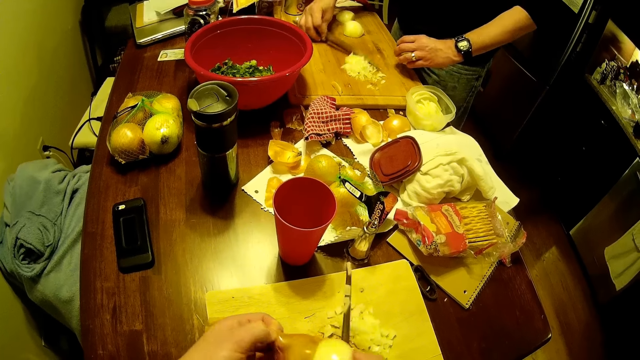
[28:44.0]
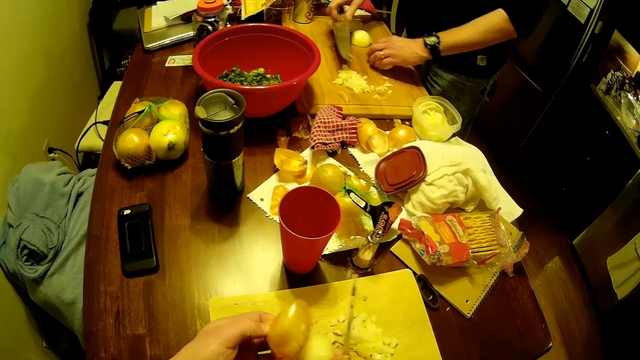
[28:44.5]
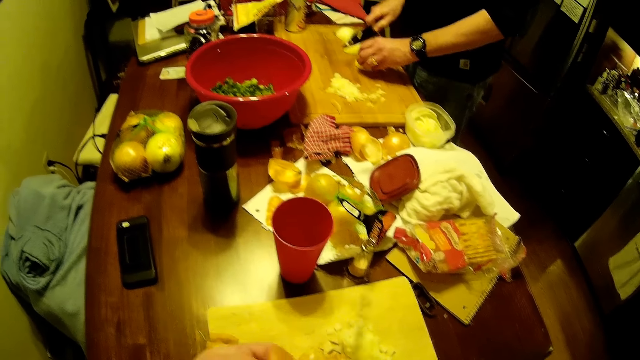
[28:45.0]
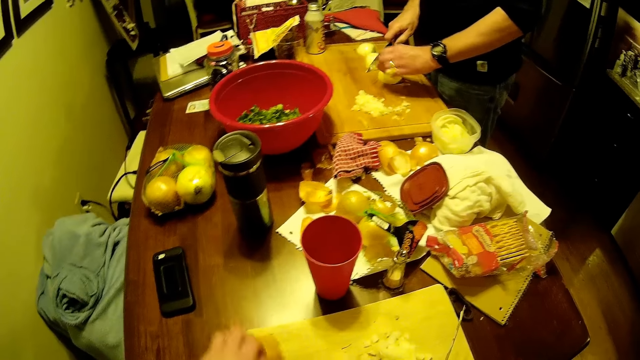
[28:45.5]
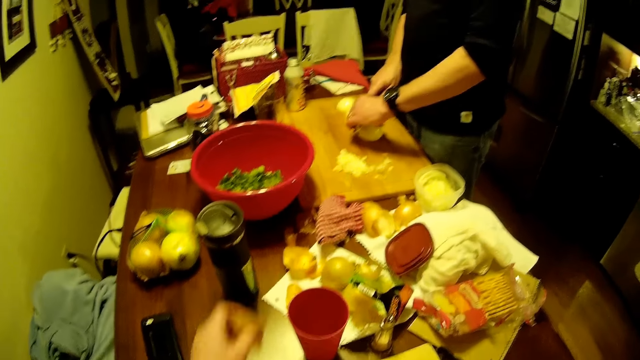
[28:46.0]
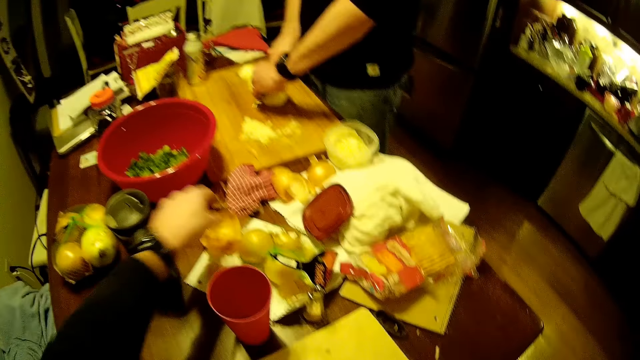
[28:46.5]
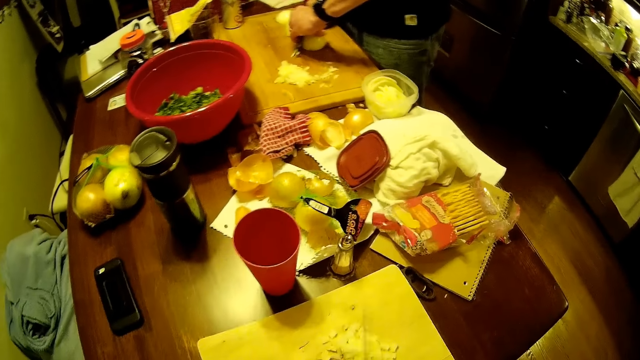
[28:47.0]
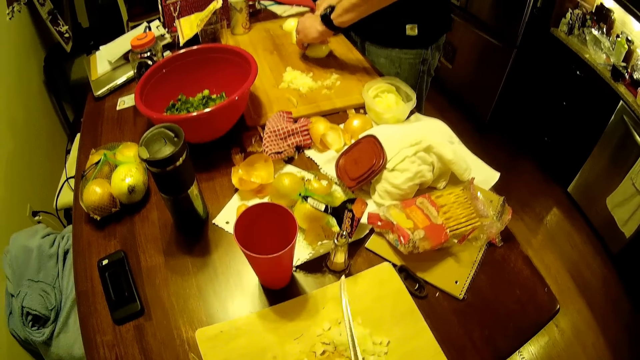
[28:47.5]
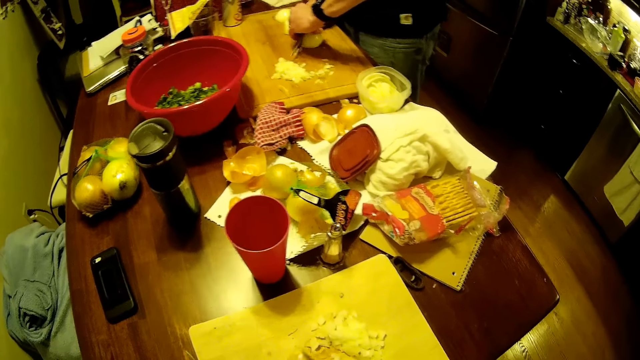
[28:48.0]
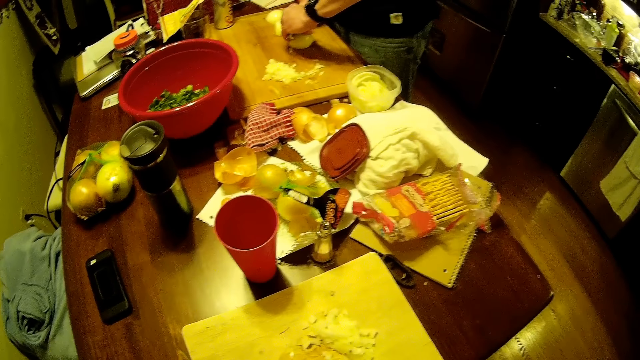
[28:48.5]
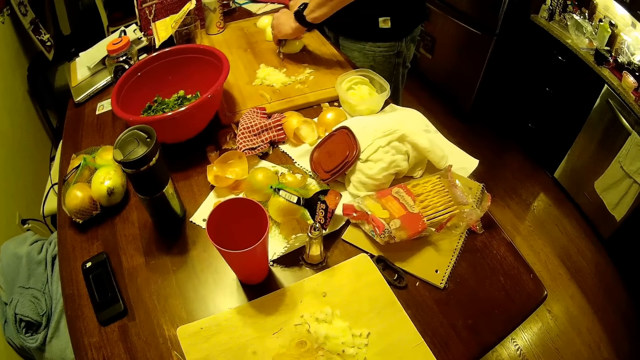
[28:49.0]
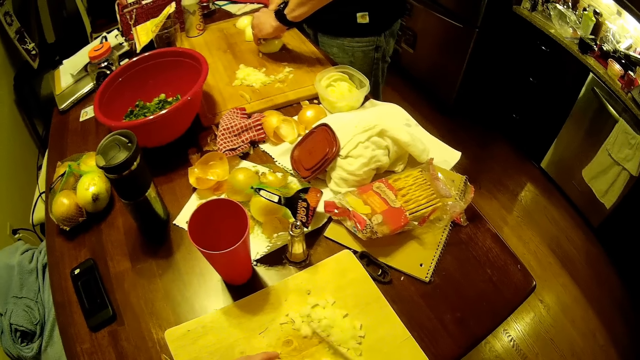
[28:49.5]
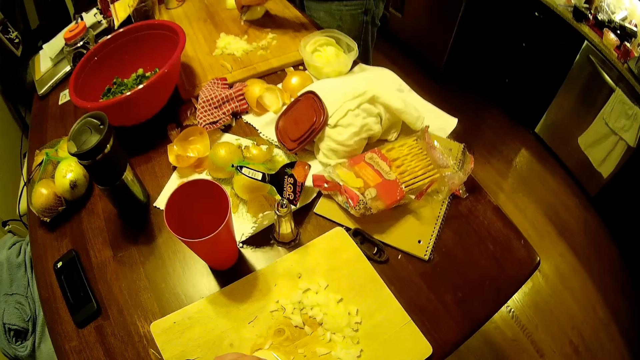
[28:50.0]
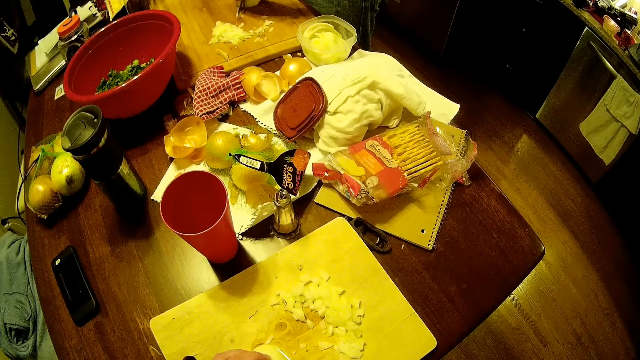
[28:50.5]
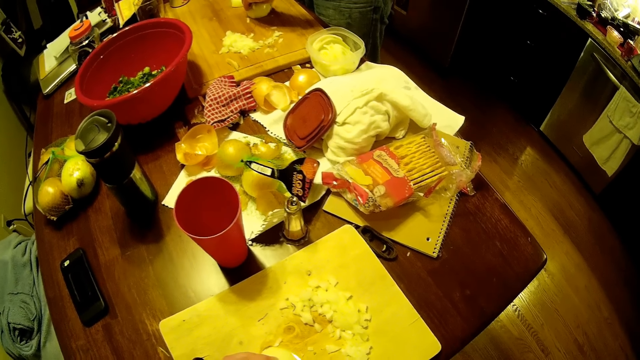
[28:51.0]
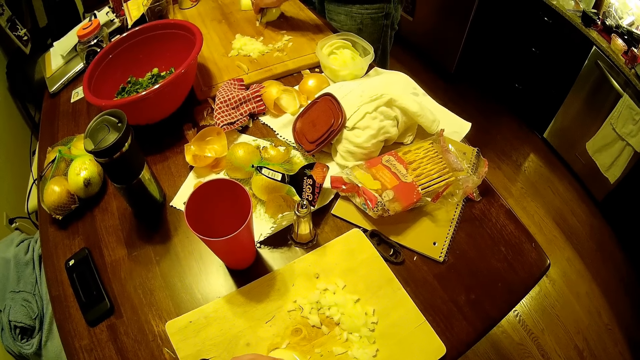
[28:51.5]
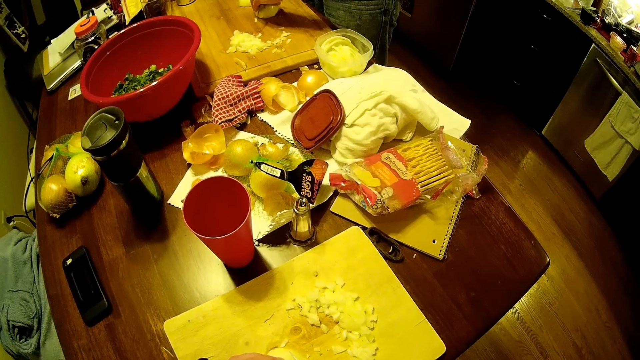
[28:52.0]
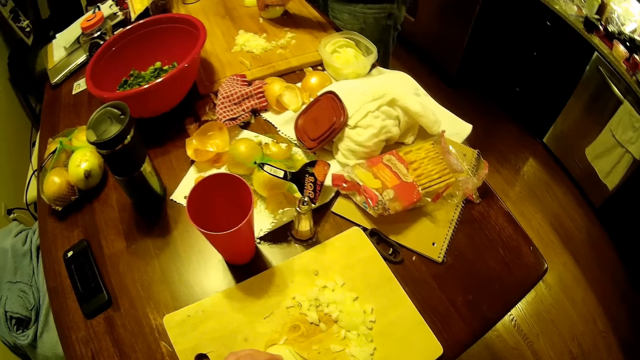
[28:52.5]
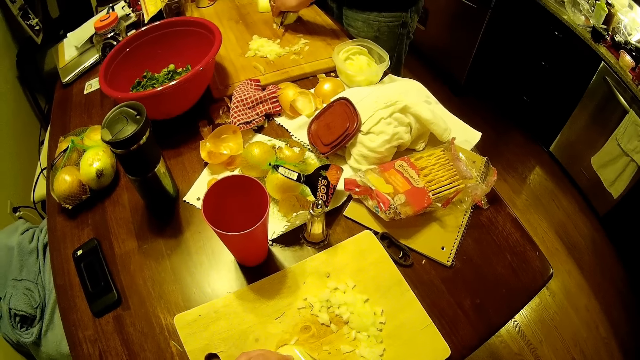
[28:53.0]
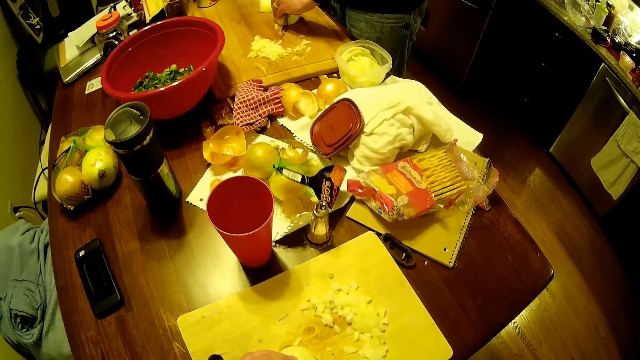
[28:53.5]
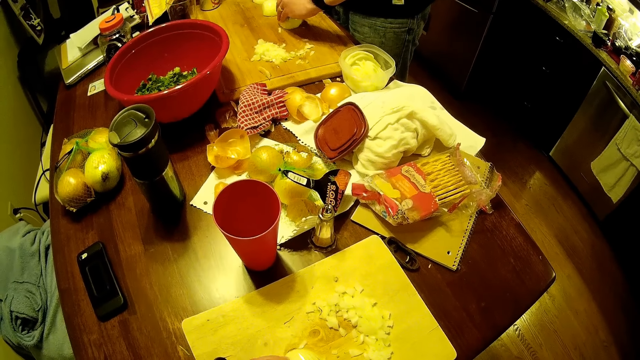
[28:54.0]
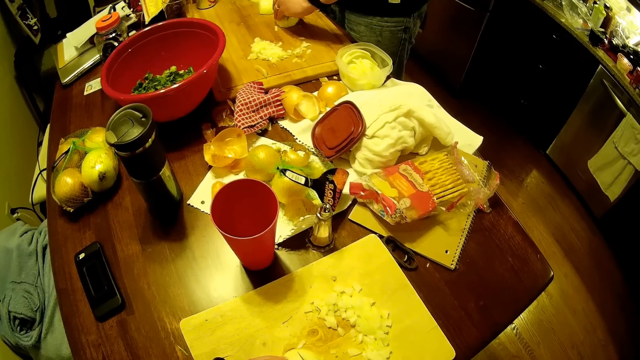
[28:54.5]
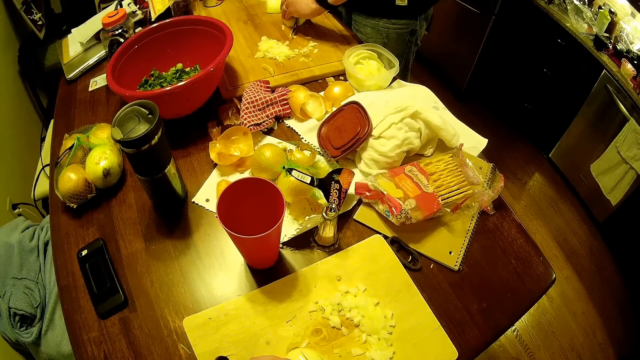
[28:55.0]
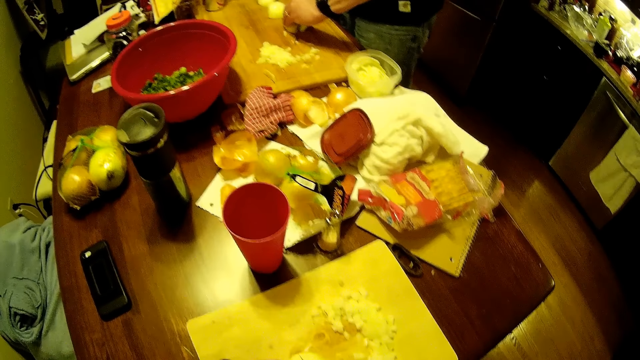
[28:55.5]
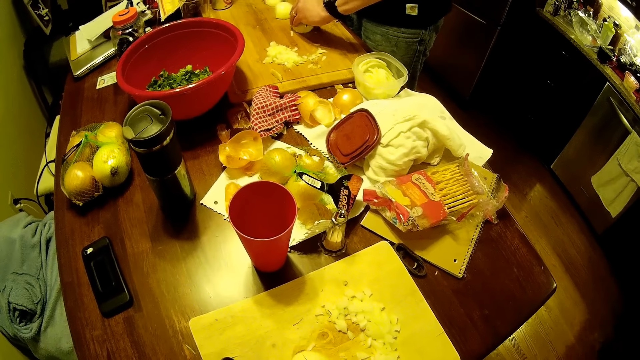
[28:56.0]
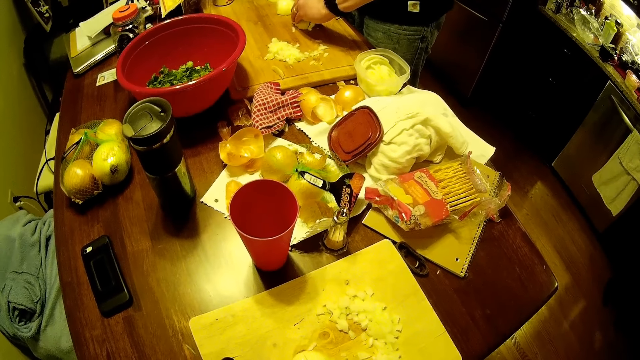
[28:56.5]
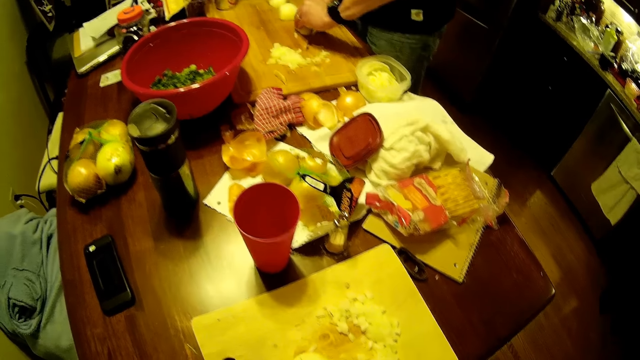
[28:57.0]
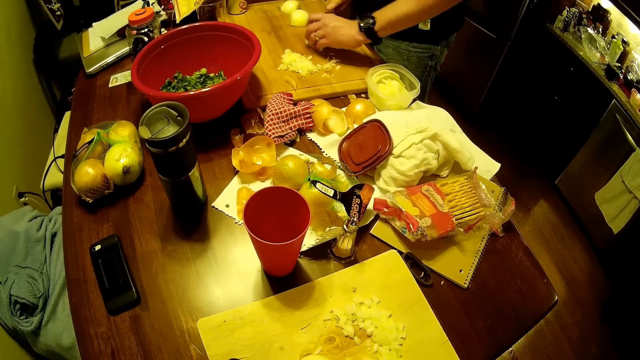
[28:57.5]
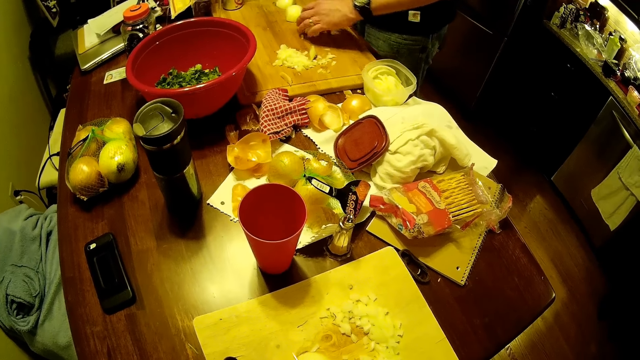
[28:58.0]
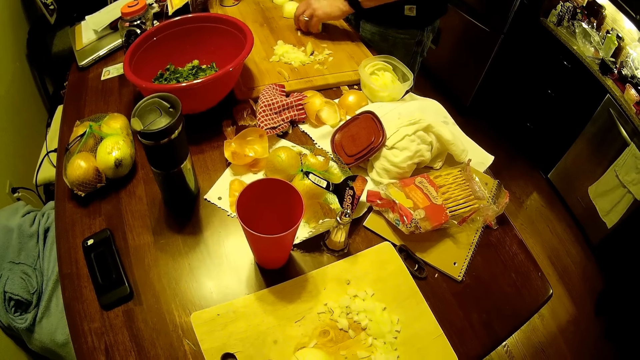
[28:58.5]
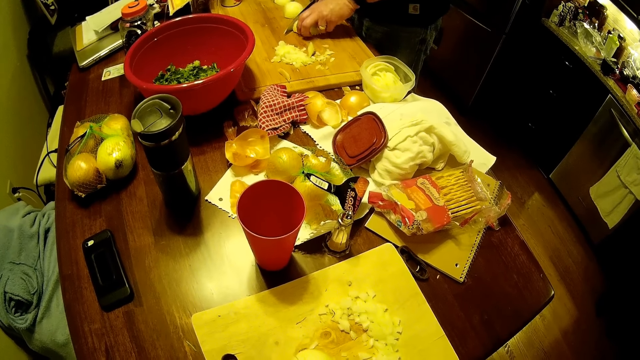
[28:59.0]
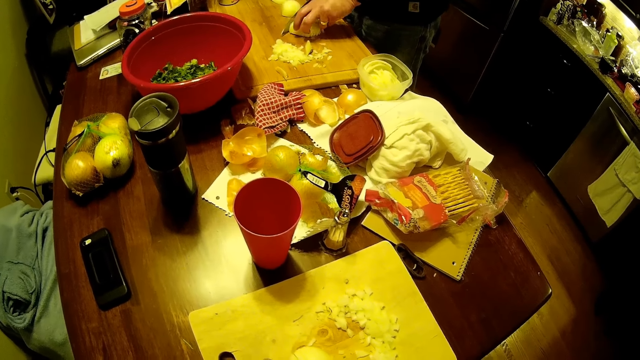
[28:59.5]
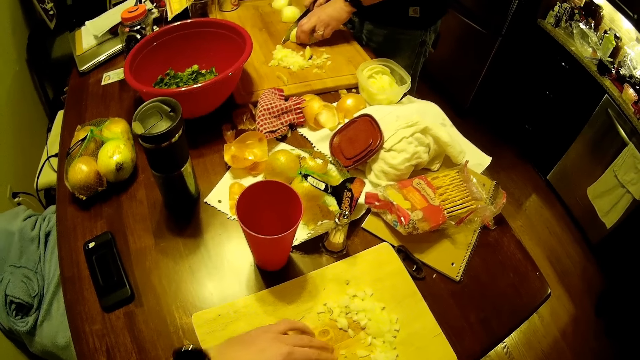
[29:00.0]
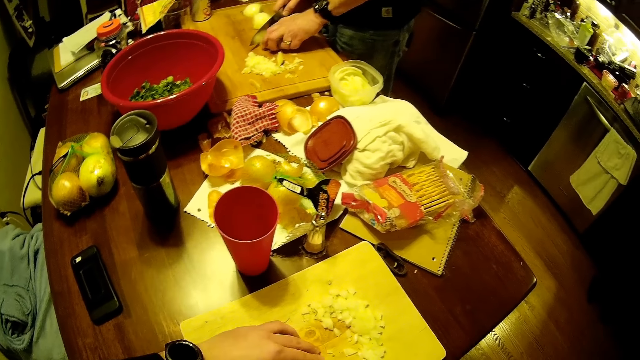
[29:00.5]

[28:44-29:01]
The man extends the onion with the knife on the chopping board and cuts the onion with the knife on the chopping board. The camera wearer drops the onion peel on the table. They cut the onion with the knife on the chopping board. They chop fruit on the chopping board.

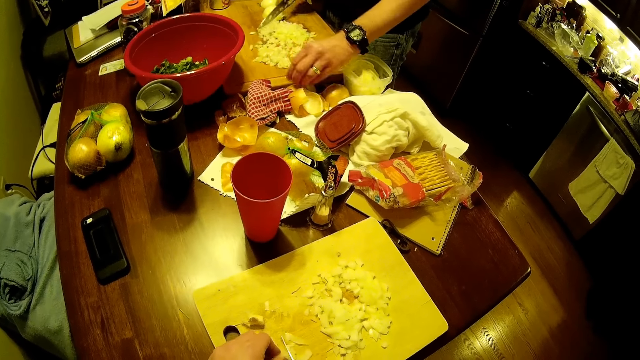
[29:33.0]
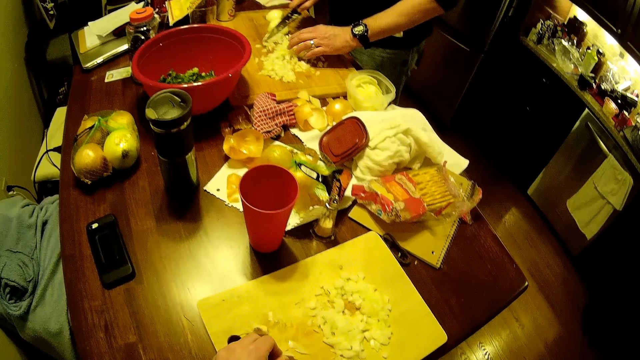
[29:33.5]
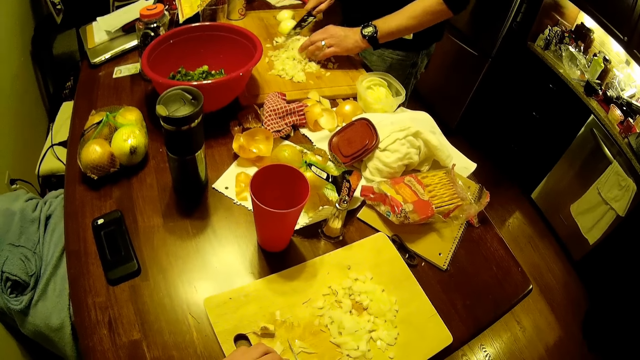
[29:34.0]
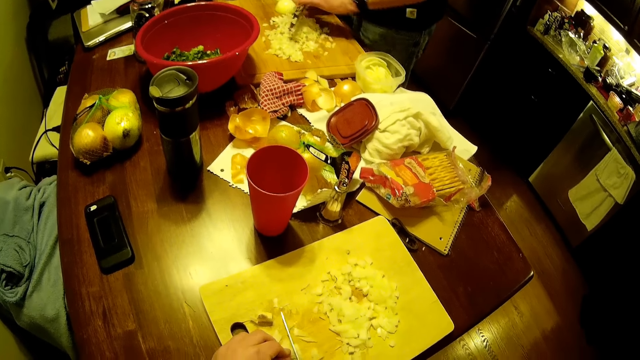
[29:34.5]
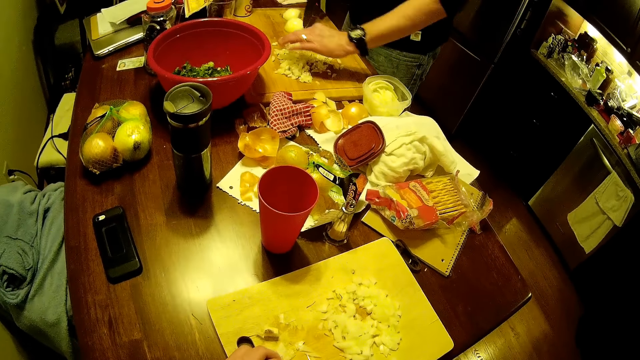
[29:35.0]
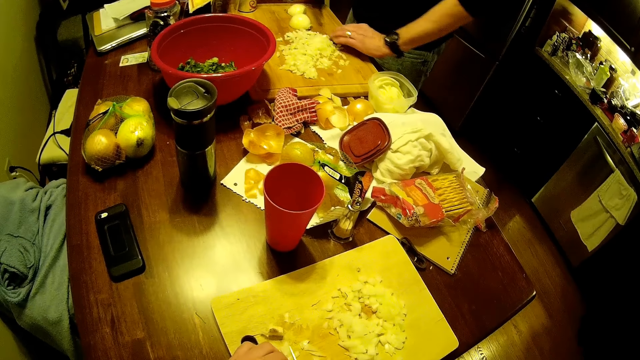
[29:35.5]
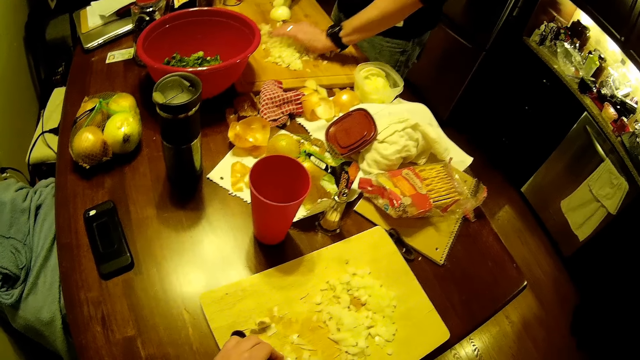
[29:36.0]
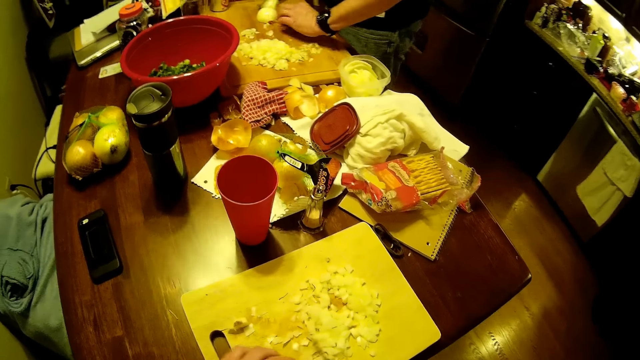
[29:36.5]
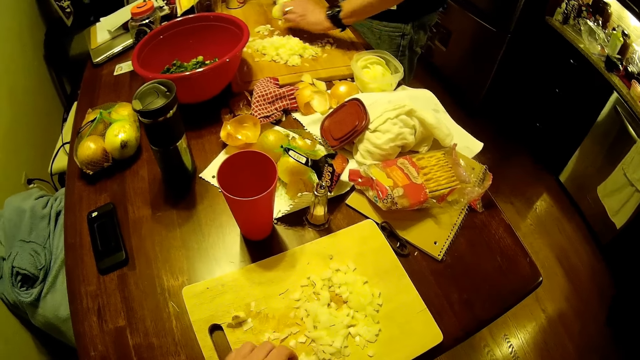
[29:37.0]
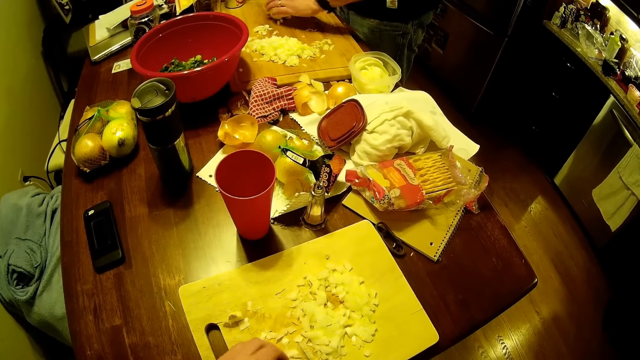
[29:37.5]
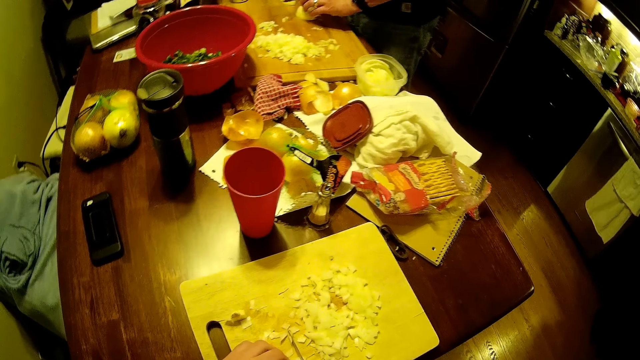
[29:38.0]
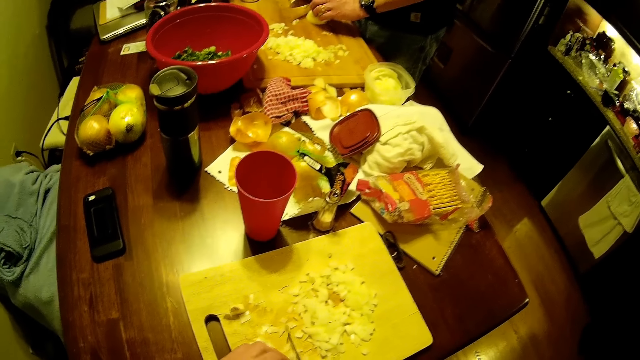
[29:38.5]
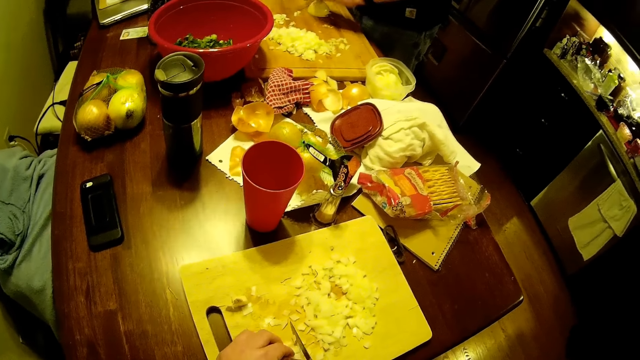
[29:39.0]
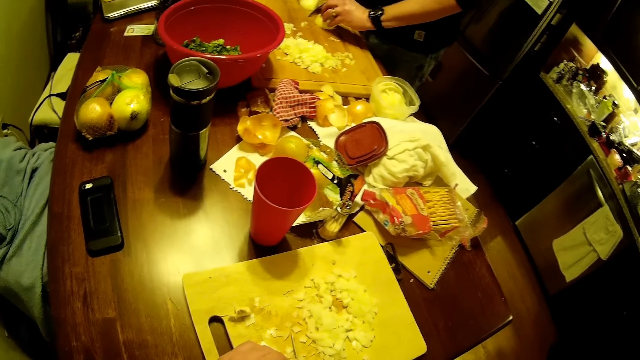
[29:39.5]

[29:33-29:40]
The man extends the onions on the chopping board with the left hand and cuts the onion with the knife on the chopping board.
